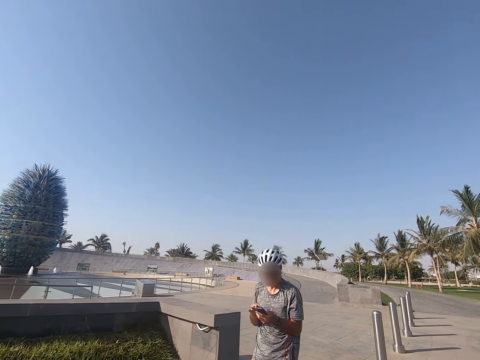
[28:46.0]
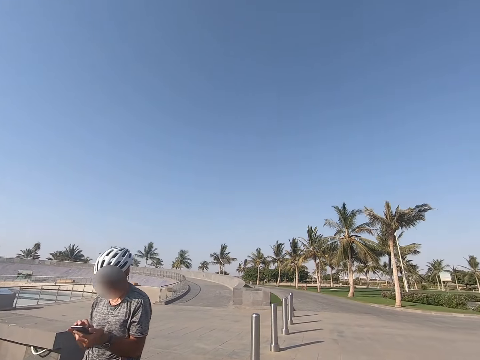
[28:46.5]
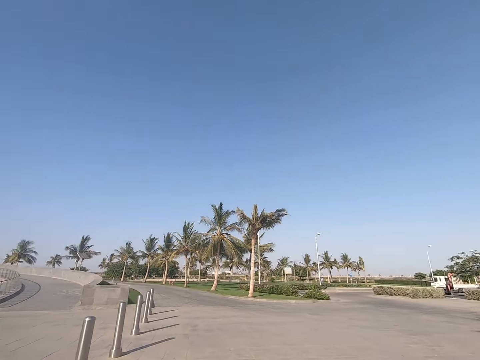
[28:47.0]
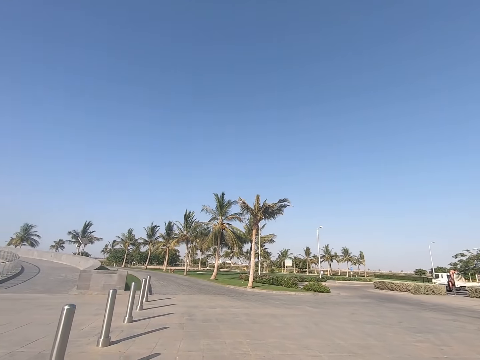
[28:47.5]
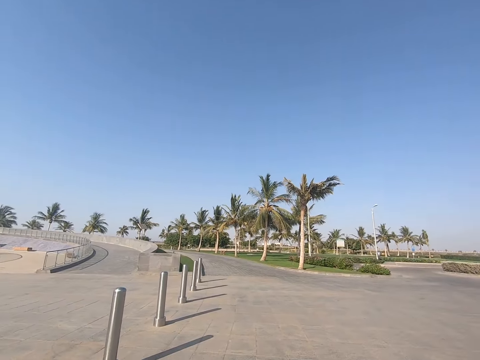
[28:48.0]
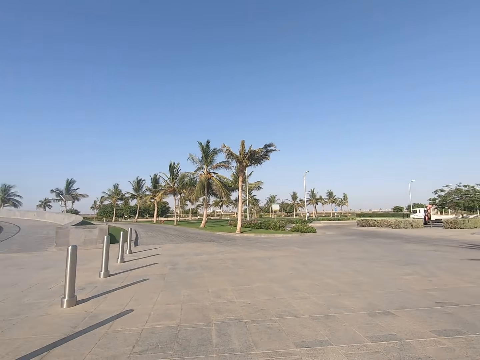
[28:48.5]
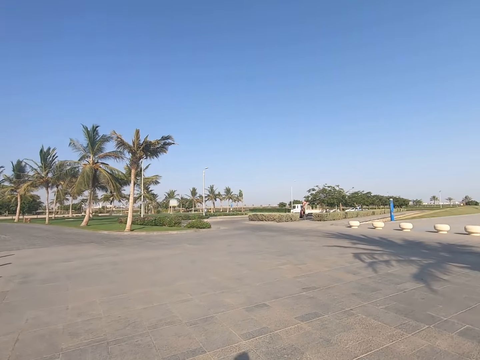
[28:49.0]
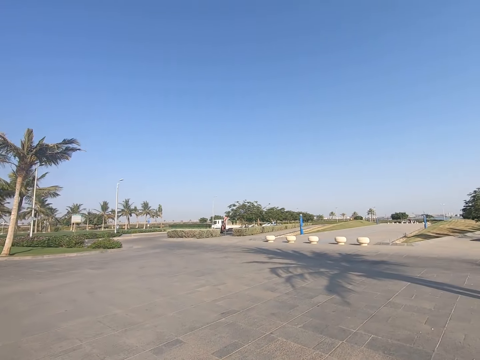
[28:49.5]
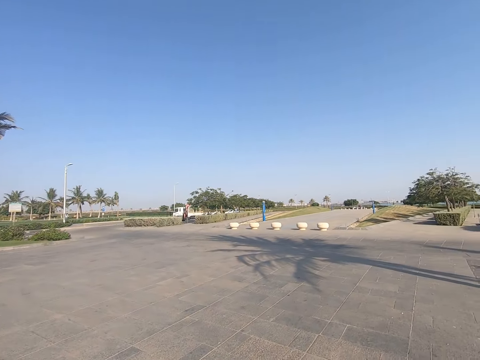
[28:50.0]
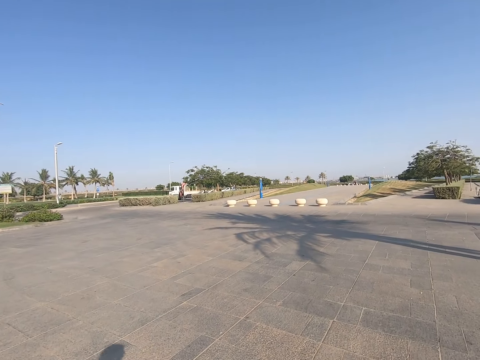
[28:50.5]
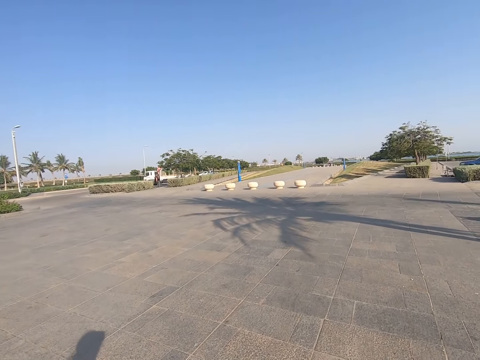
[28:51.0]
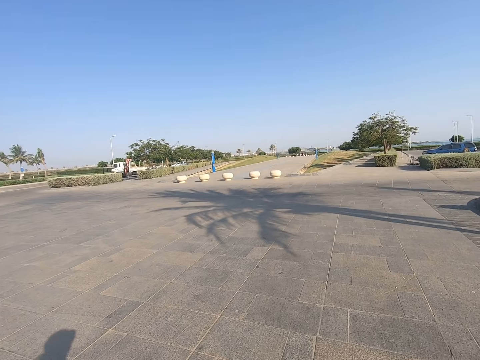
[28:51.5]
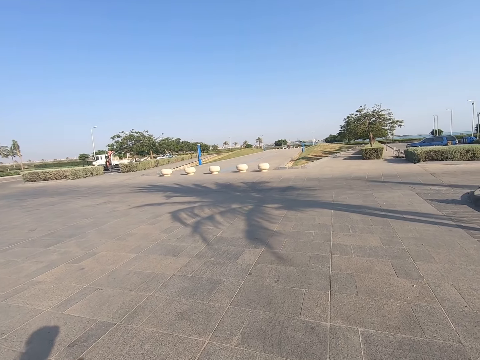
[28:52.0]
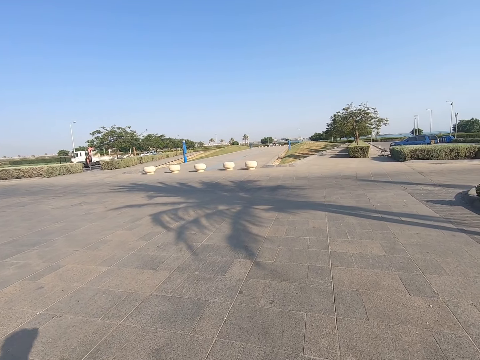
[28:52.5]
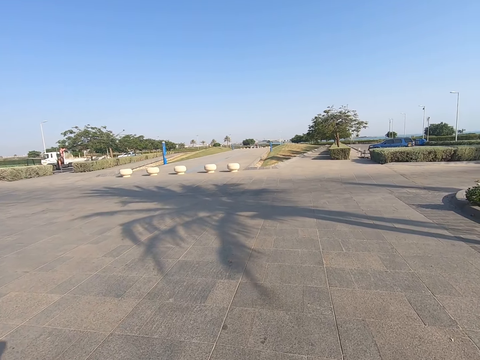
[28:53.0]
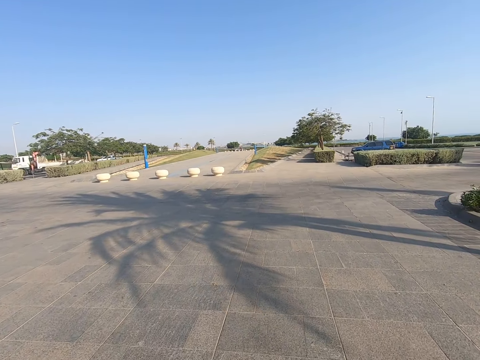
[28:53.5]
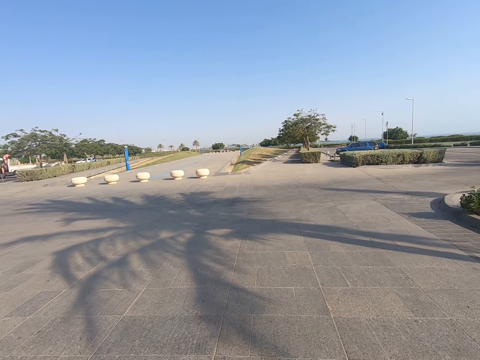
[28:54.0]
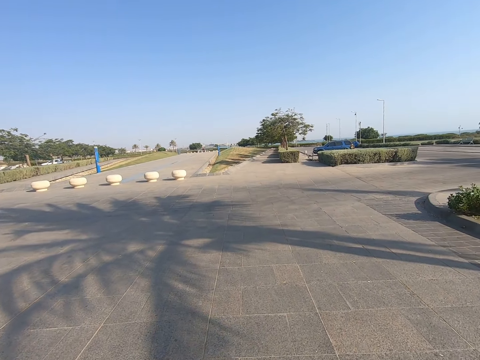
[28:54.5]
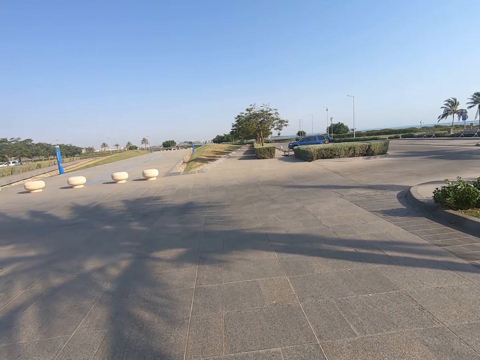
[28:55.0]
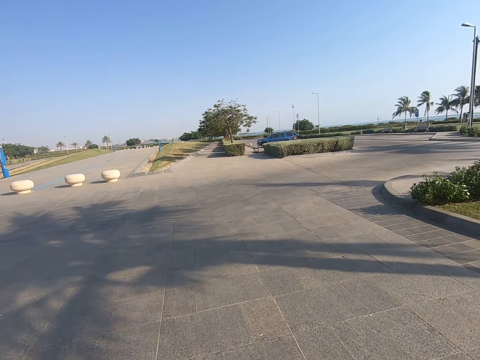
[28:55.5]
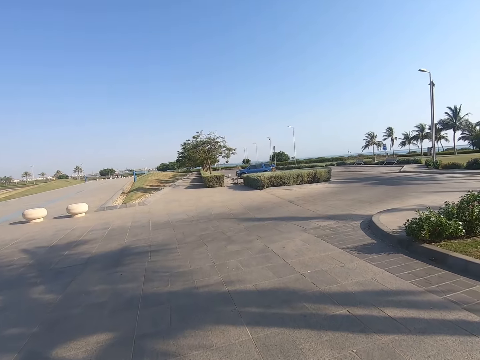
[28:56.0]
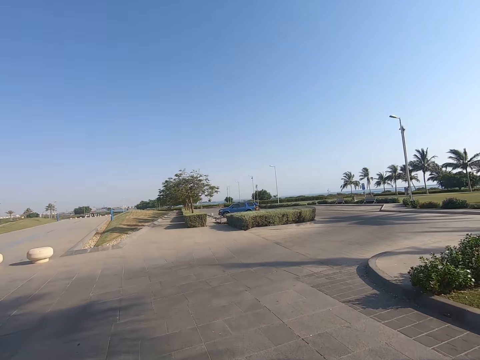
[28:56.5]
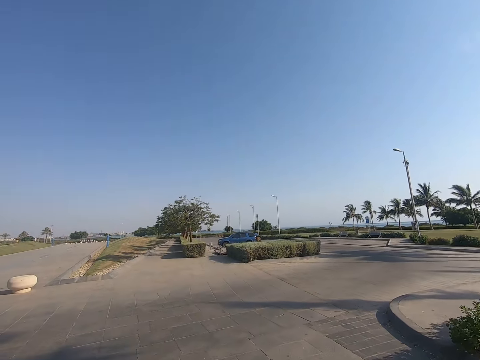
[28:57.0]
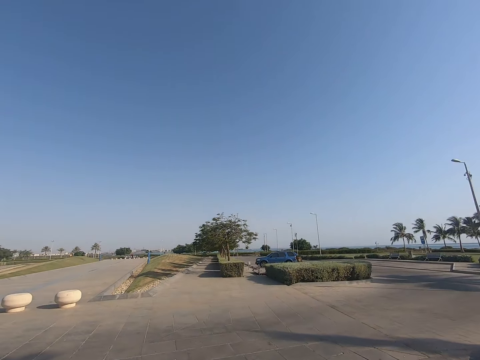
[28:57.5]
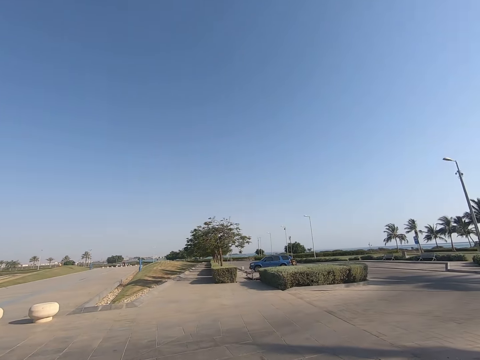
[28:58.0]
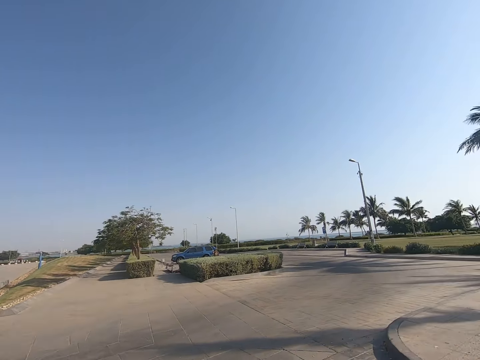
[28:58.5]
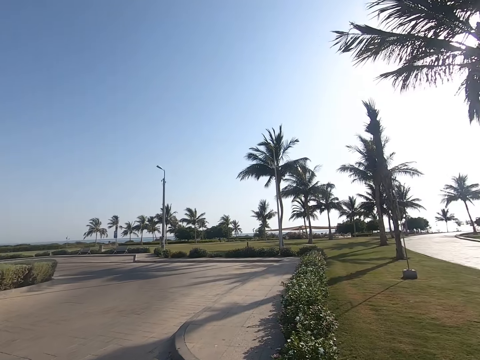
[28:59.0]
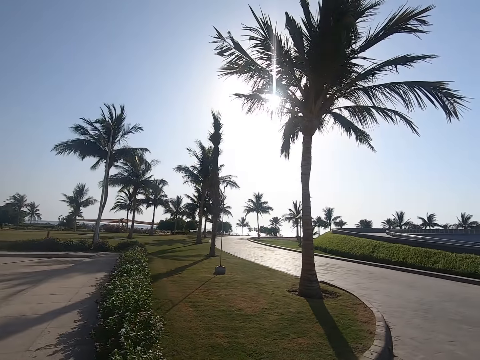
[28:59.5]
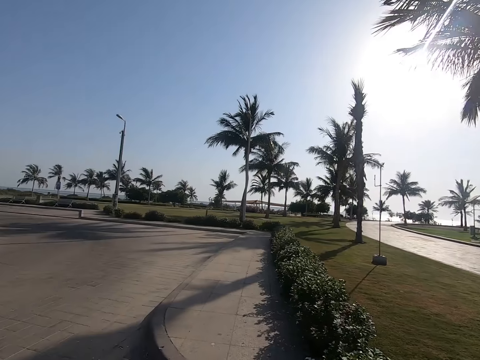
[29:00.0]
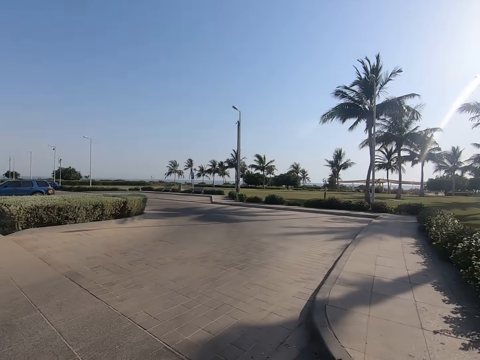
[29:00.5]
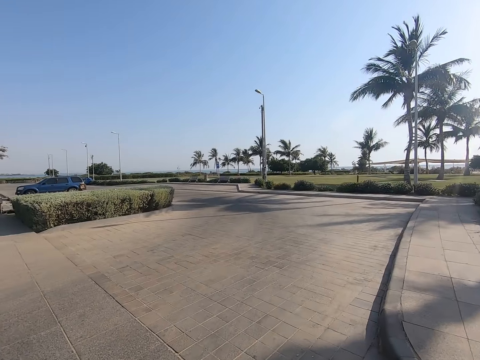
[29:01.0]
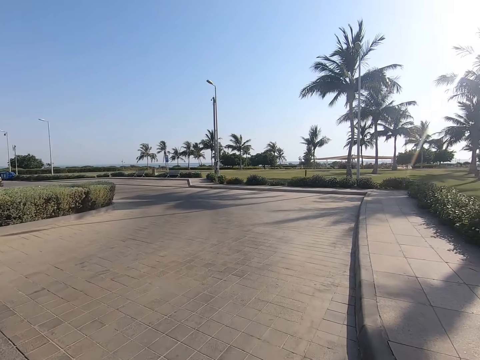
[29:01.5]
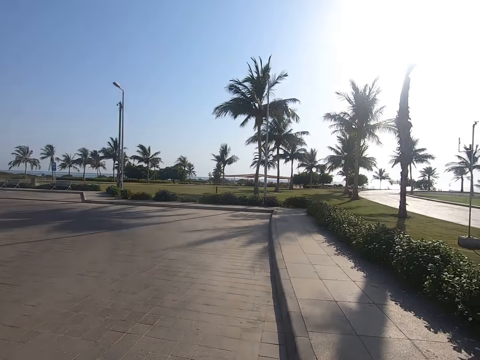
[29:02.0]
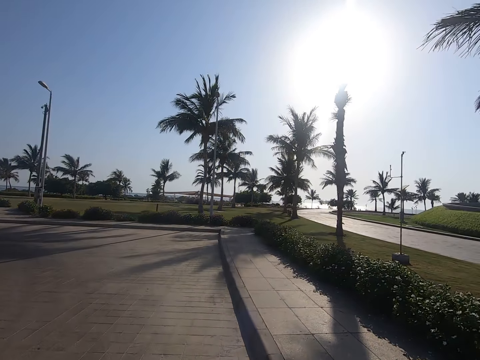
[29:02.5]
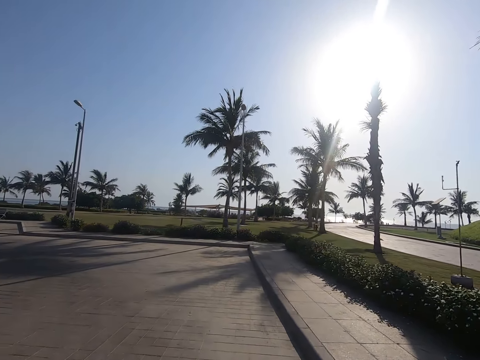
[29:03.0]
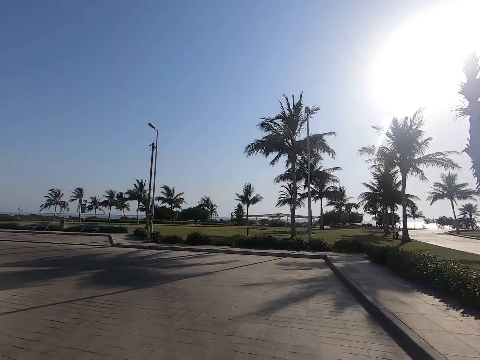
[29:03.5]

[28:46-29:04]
The camera wearer looks around. They walk outside on the road. They skate on the road. They look around.

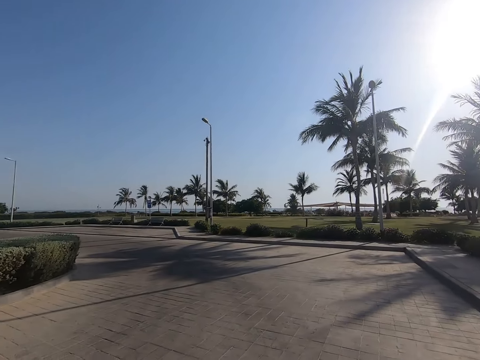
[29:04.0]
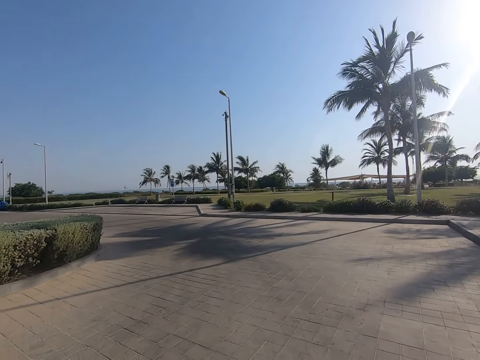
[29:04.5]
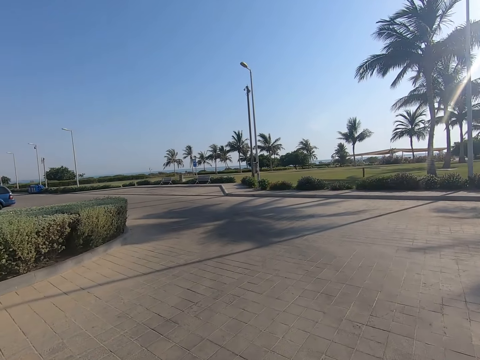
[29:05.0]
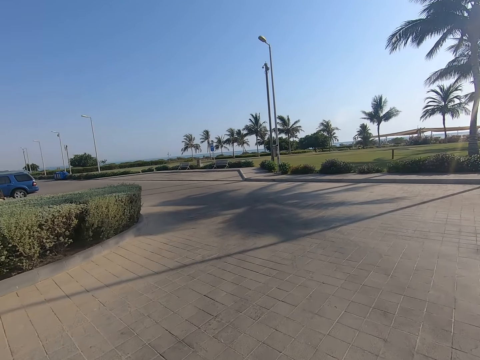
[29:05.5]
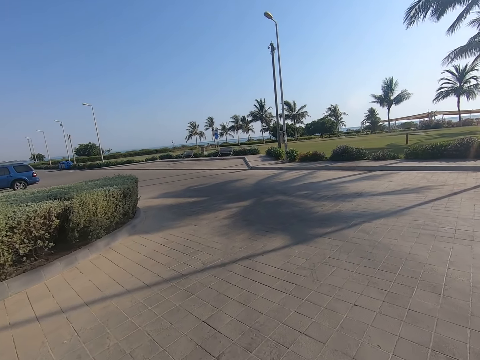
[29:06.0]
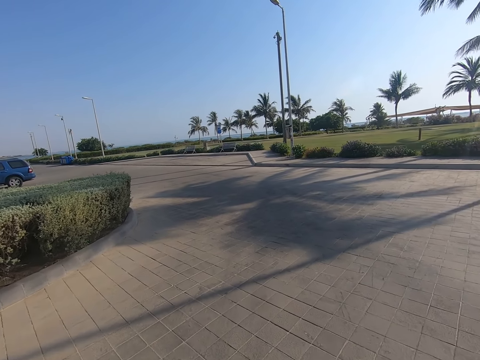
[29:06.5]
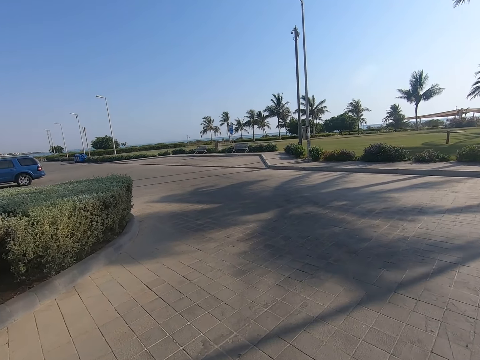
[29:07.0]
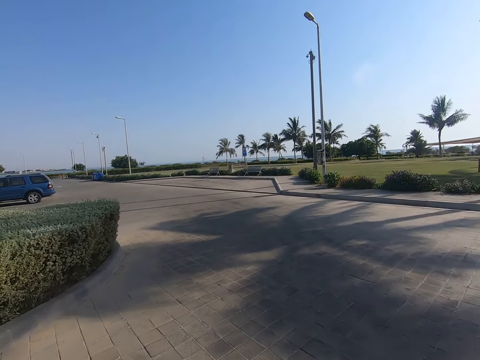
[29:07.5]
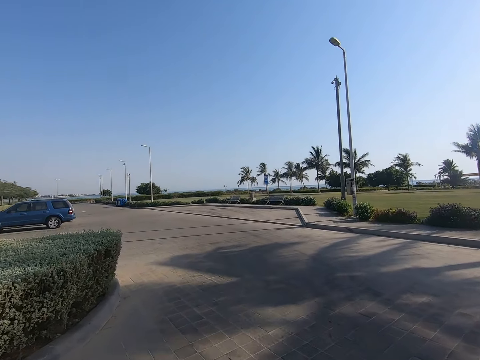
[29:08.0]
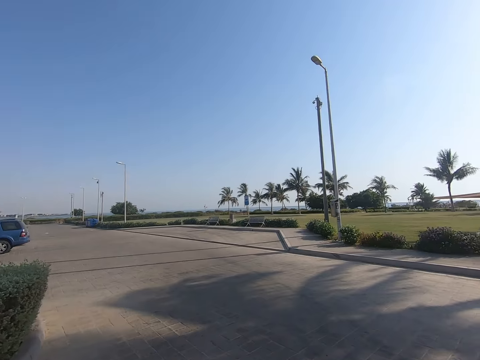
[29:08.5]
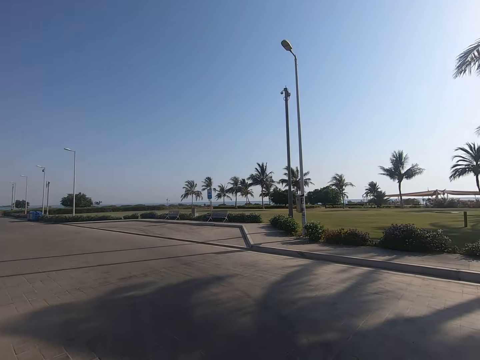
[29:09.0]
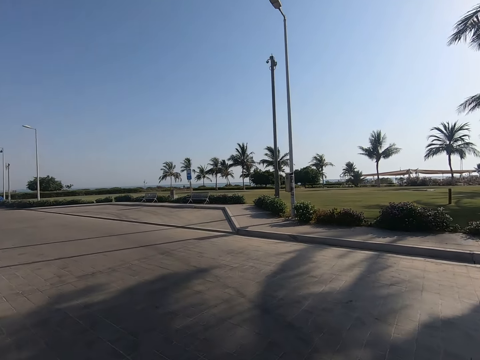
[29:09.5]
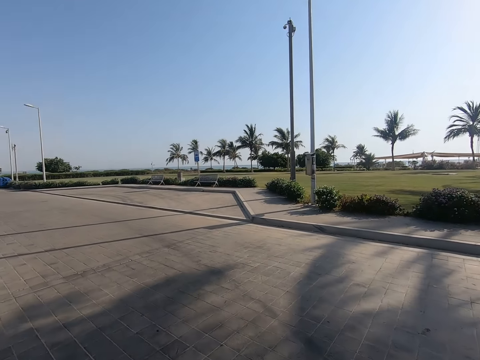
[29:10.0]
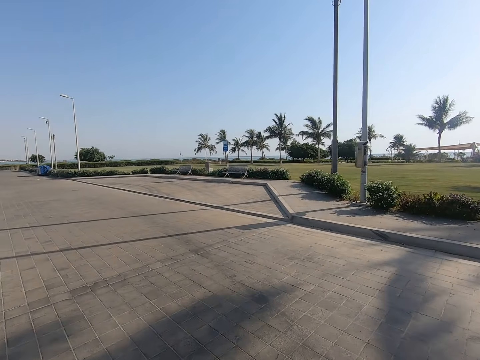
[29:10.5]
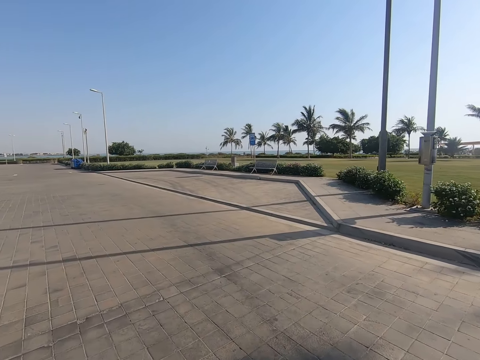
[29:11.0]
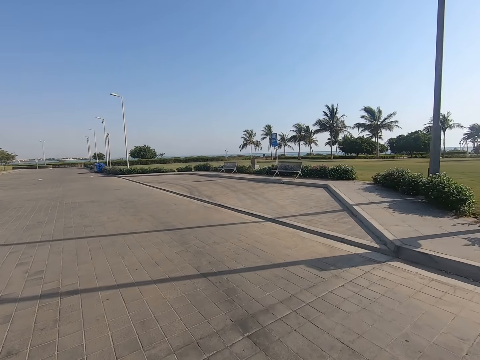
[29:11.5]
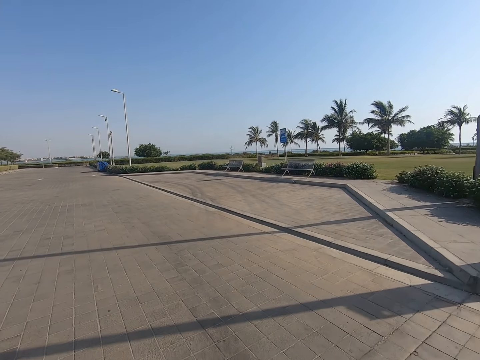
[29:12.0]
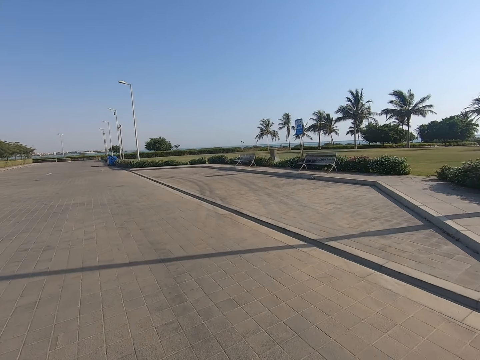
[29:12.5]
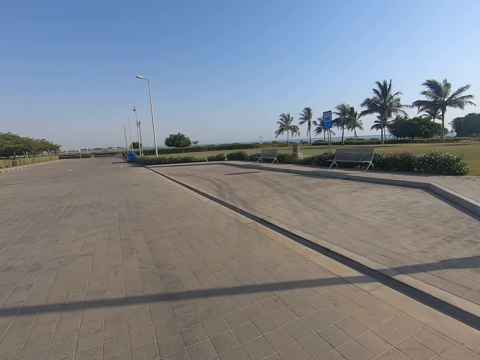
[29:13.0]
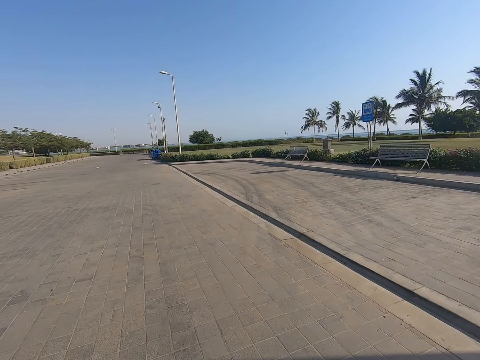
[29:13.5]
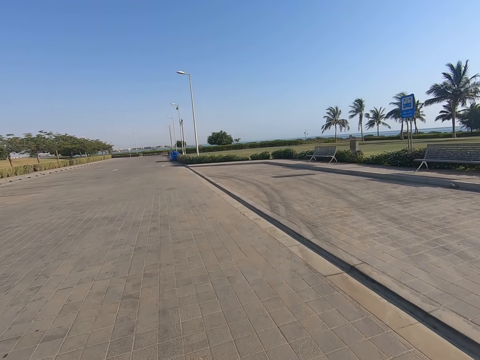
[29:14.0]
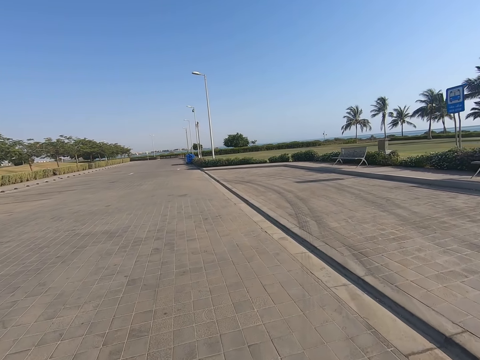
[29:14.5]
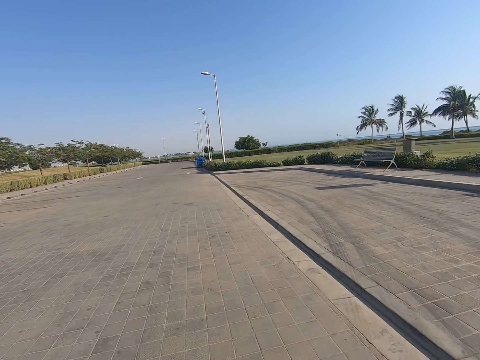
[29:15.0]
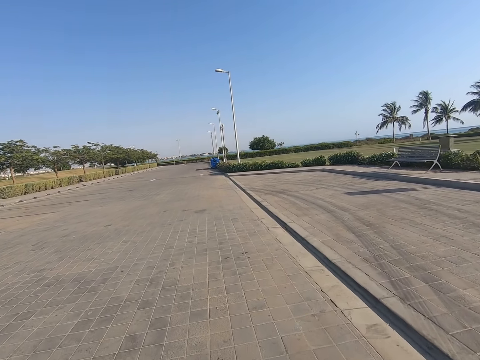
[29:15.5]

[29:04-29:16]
The camera wearer skates on the road.
